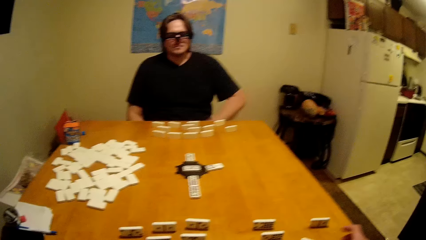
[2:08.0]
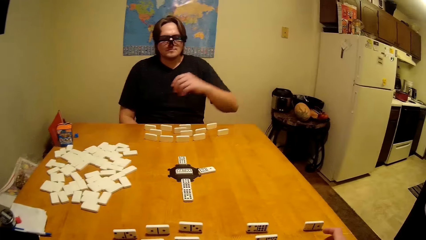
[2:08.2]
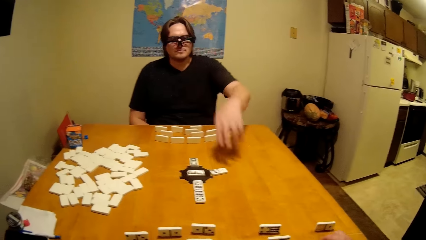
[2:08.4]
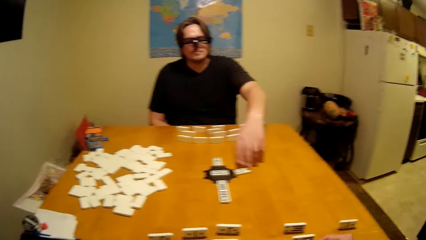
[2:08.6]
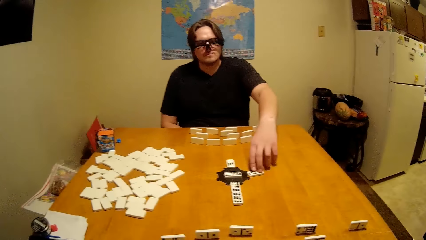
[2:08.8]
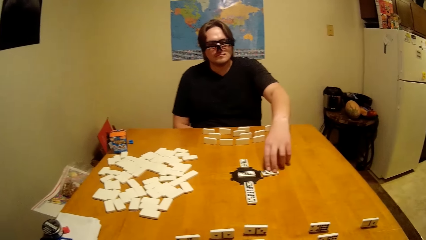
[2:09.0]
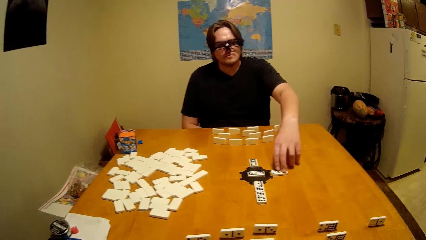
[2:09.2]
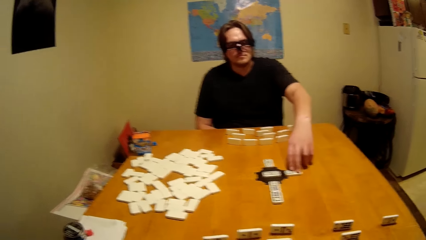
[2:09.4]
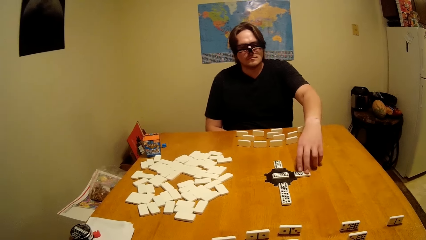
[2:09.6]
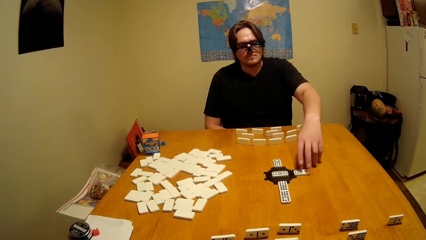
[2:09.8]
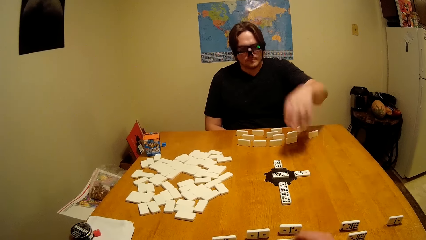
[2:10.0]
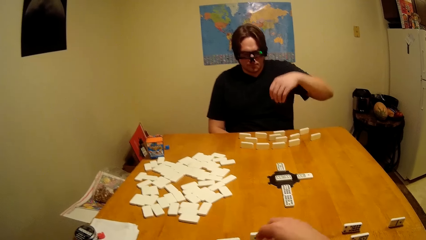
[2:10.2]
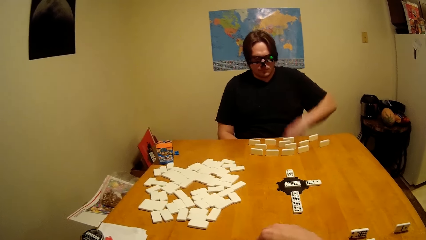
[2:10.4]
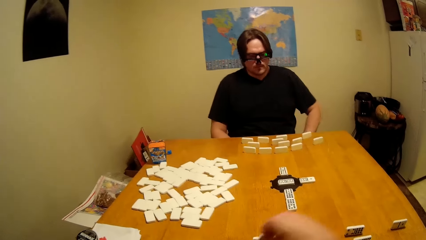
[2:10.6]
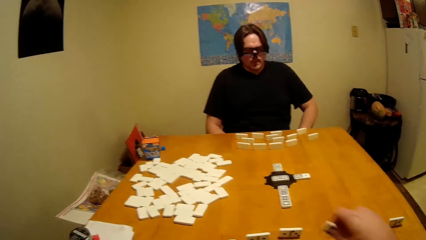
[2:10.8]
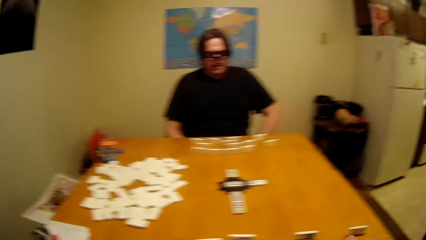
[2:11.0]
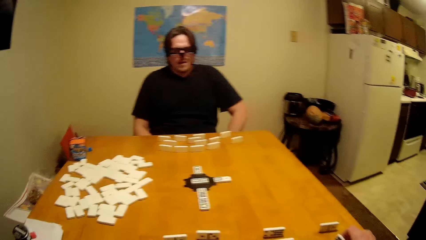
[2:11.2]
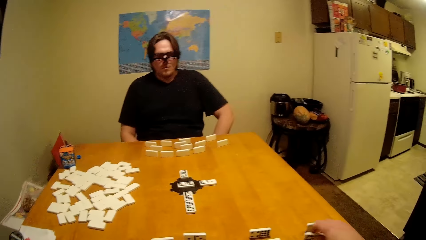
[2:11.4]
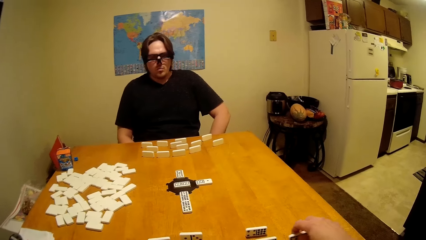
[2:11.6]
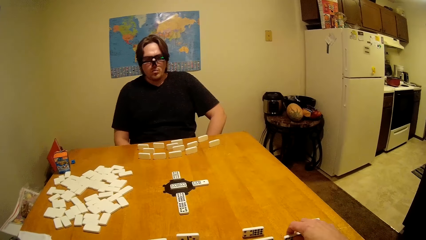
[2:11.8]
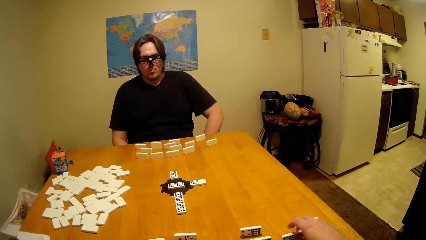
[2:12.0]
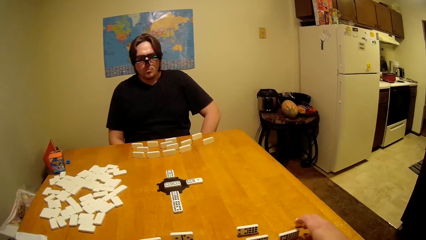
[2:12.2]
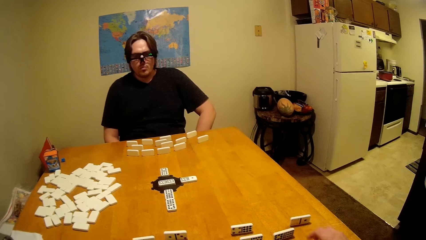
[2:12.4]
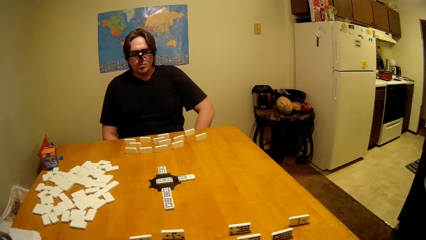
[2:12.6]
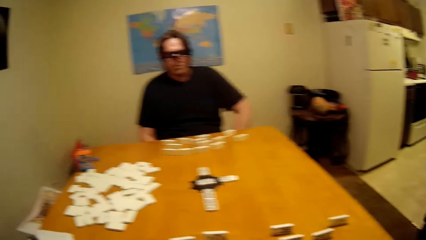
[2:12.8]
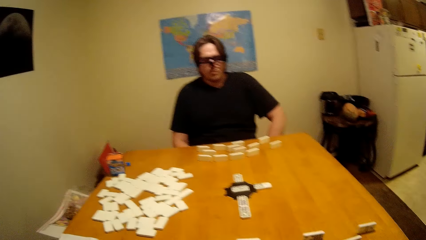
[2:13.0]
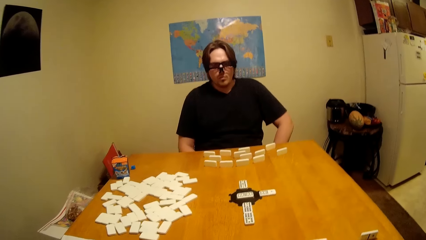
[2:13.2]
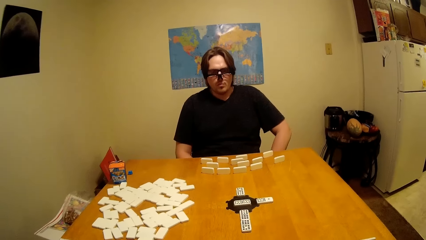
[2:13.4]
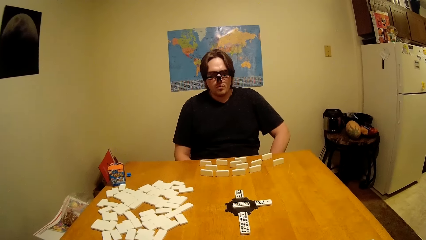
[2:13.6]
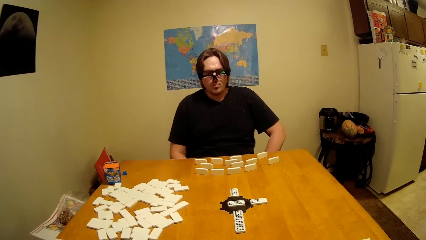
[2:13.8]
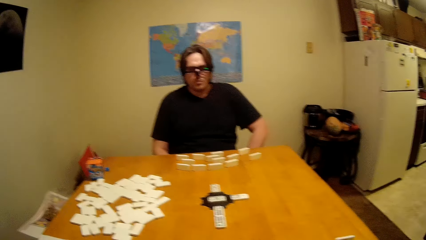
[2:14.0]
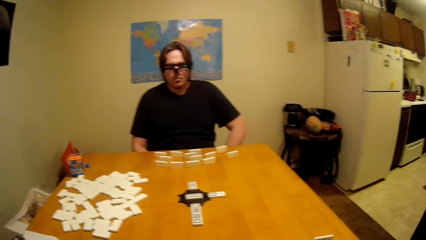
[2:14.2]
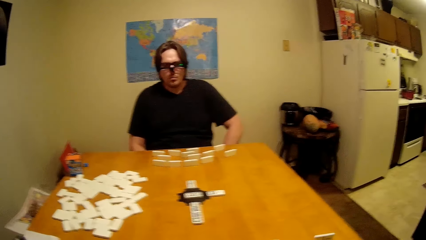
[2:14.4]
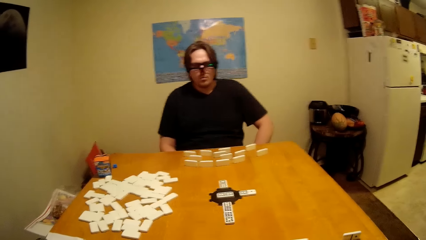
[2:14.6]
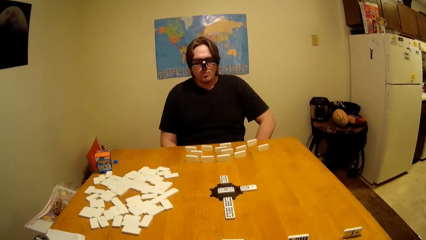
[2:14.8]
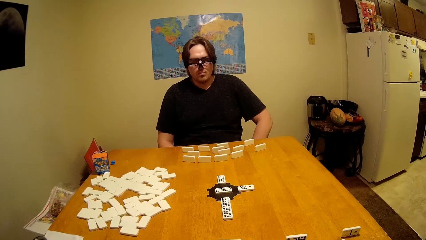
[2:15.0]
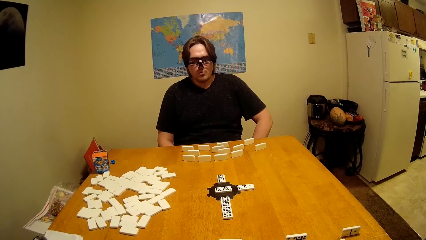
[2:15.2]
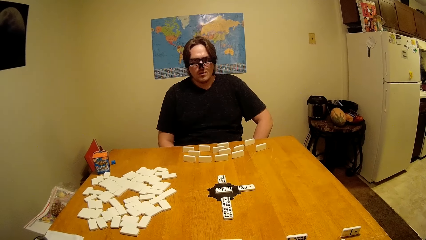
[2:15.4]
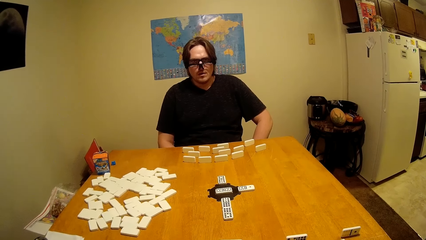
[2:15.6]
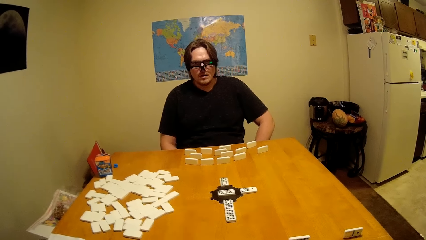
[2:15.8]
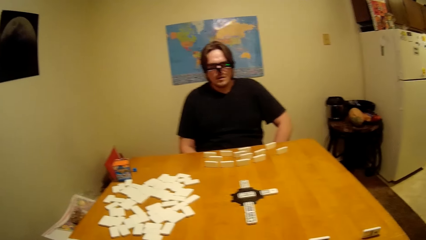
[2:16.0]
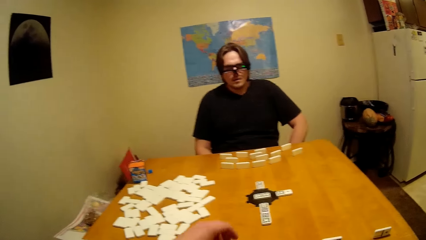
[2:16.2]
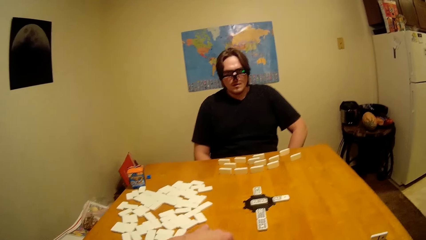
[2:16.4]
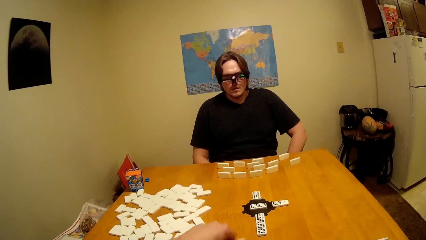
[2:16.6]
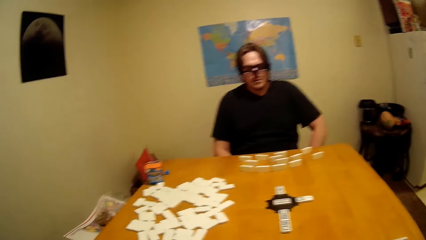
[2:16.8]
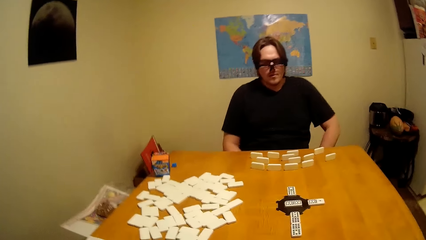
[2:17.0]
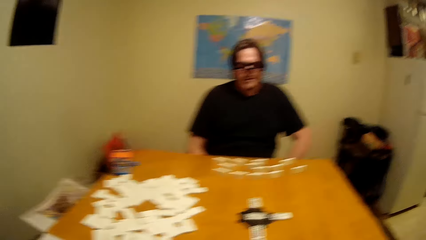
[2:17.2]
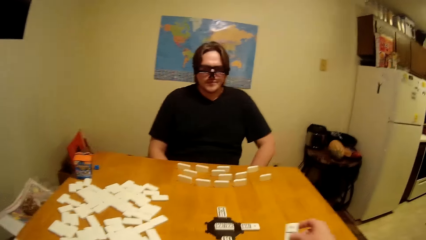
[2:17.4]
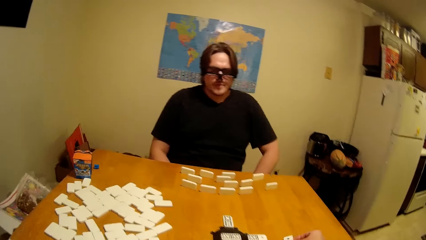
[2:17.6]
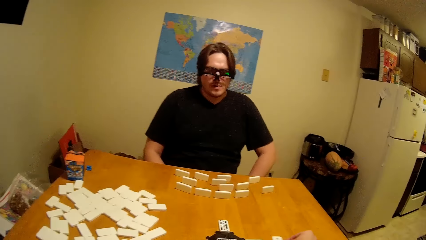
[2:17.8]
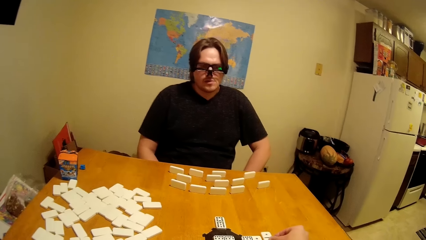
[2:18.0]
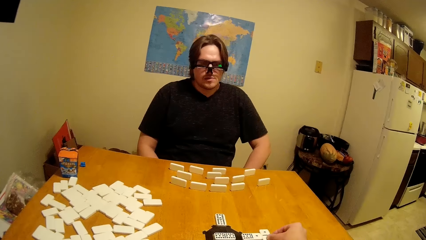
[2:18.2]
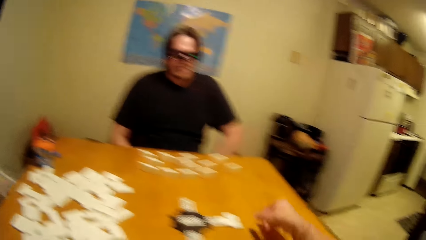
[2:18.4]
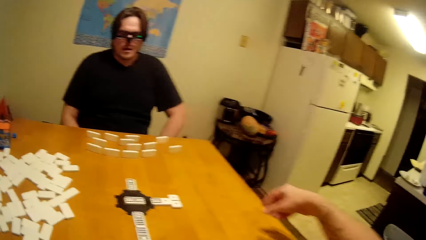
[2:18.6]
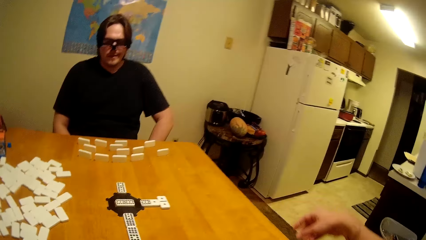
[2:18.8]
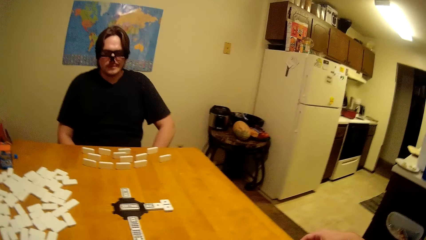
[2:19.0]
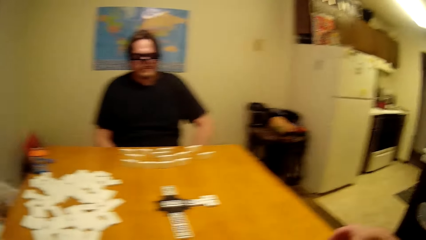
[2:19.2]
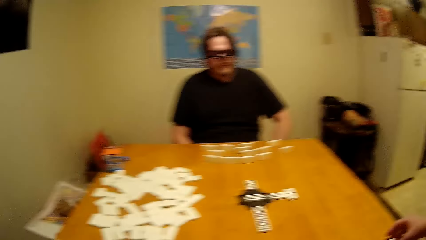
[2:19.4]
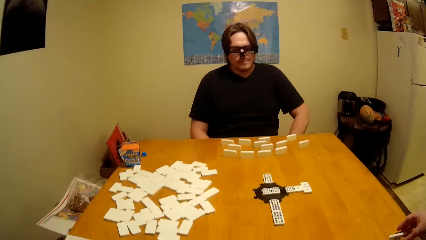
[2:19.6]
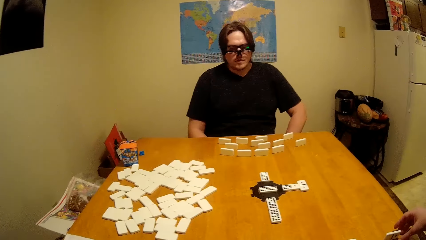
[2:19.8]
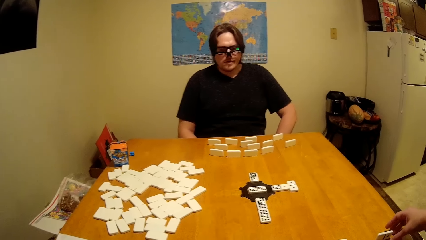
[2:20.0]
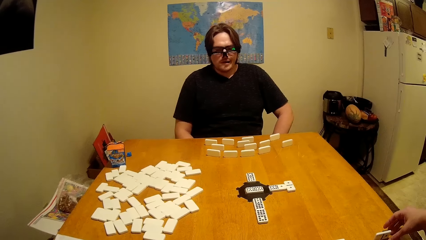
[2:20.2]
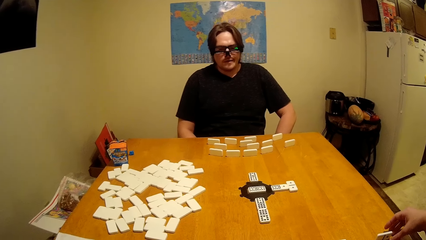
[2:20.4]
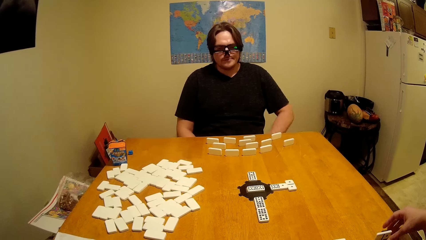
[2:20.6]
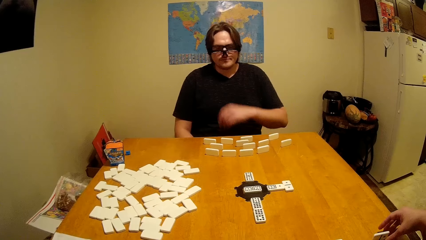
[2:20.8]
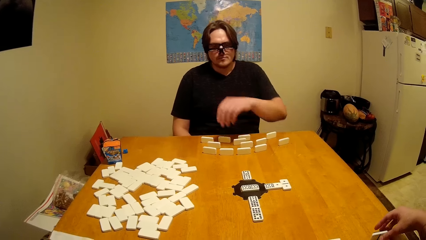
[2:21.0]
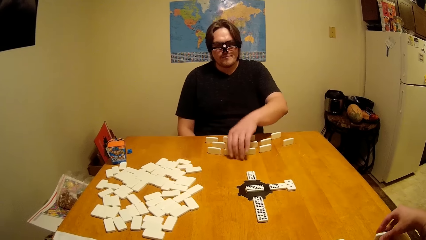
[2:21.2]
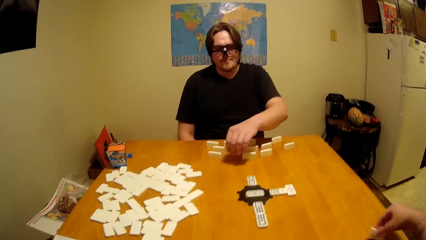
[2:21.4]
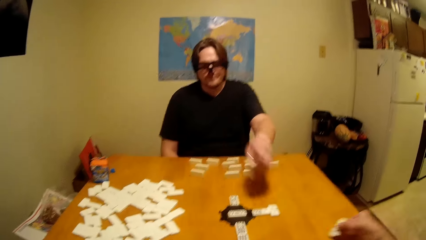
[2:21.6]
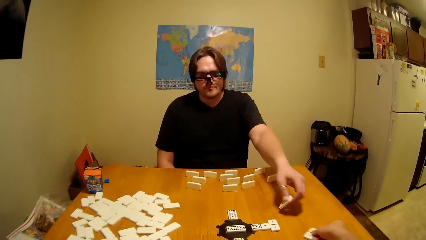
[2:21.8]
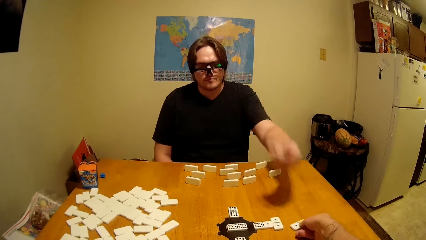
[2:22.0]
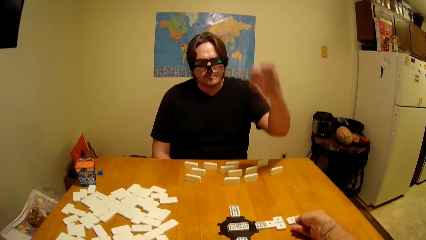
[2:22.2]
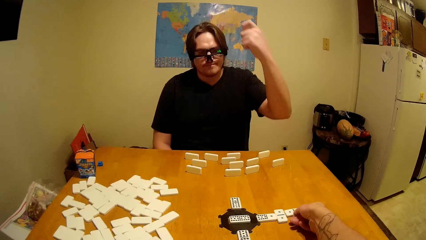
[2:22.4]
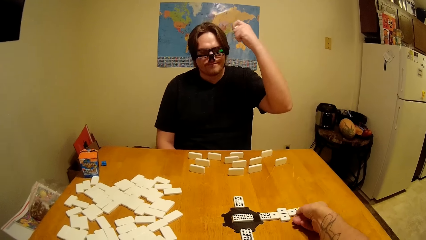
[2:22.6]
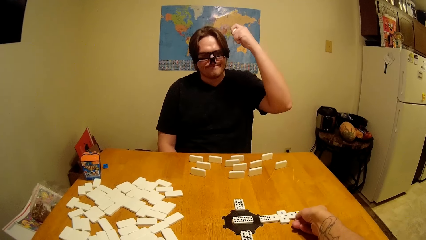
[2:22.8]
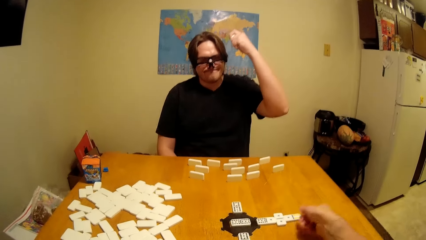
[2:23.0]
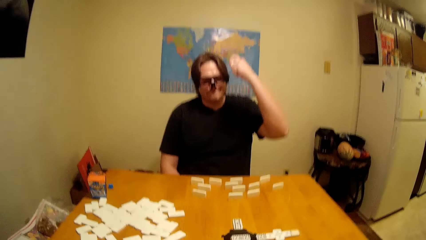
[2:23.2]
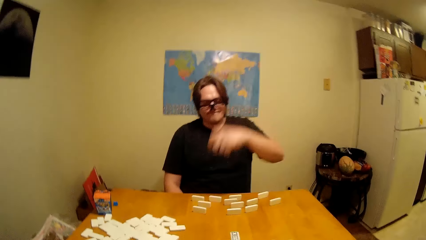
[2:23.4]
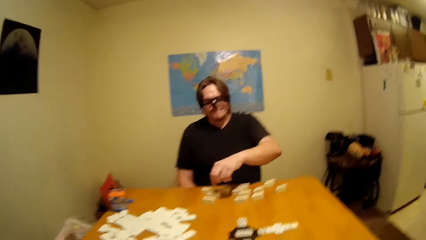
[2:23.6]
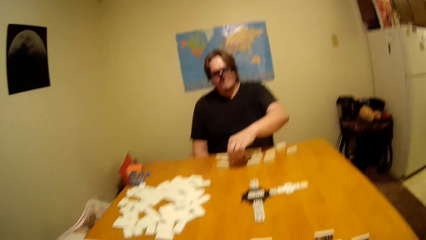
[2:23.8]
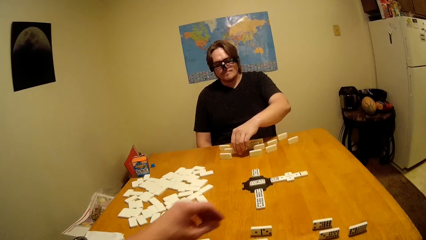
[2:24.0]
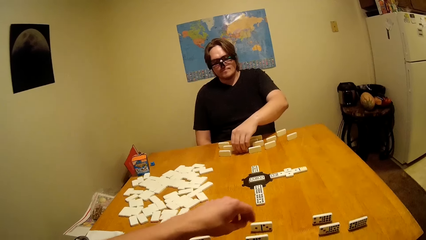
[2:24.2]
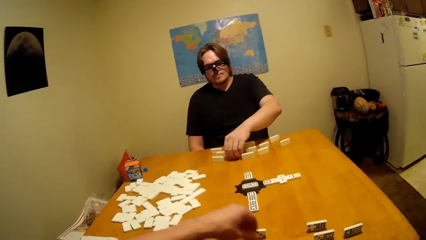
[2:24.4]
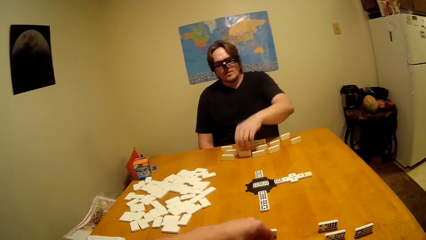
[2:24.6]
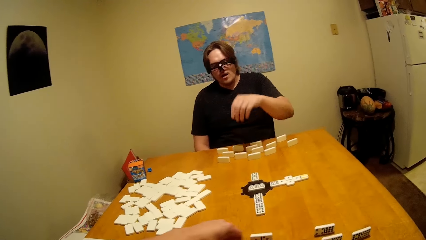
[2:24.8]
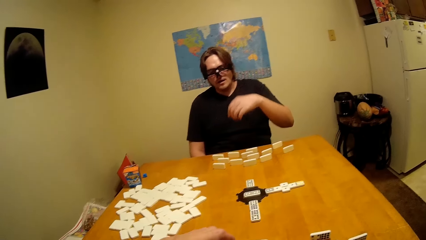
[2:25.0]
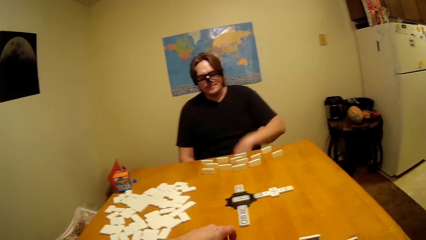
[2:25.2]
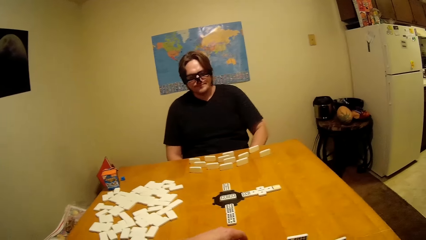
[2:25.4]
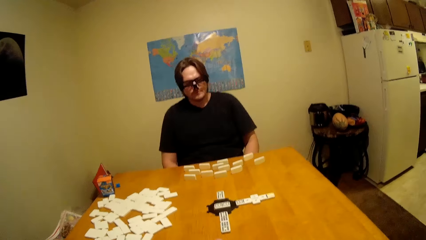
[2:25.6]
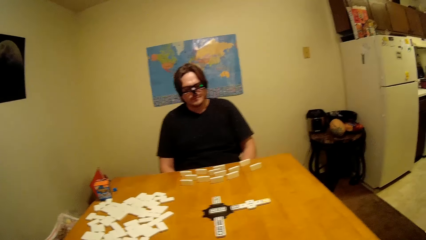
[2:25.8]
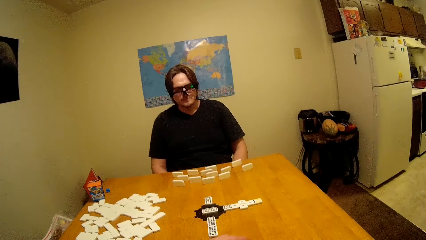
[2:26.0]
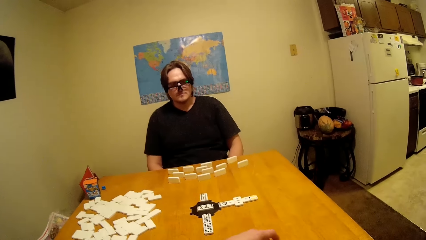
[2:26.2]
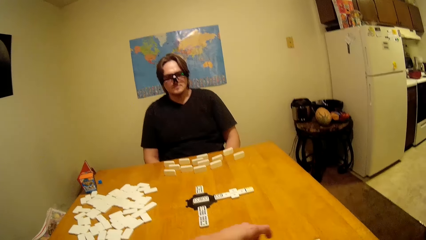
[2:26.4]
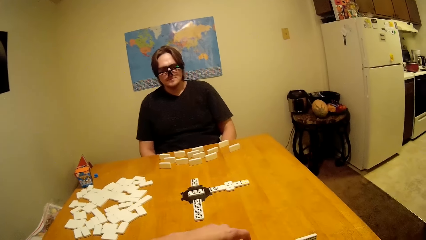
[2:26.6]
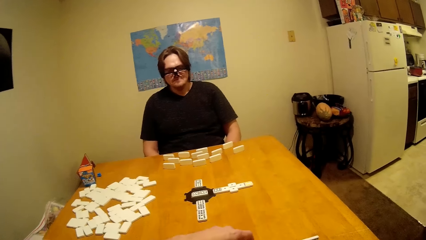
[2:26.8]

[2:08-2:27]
The camera wearer picks the domino on the table. A man rises the left hand up. The camera wearer places the domino on the table.
